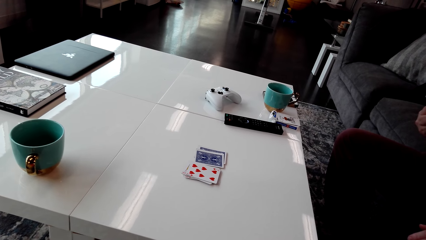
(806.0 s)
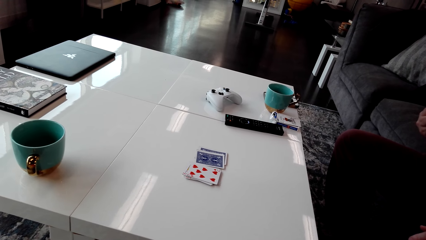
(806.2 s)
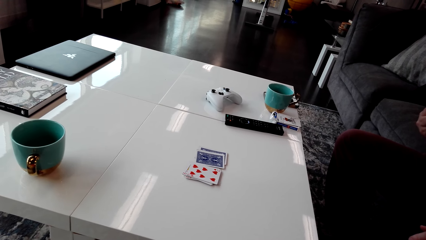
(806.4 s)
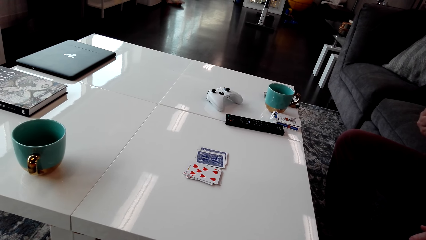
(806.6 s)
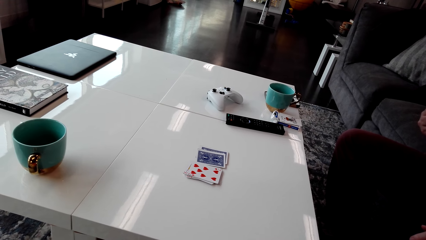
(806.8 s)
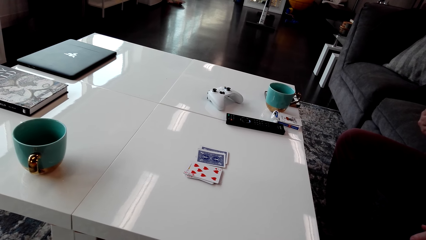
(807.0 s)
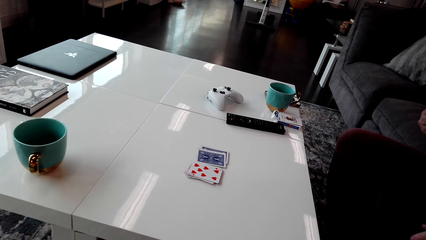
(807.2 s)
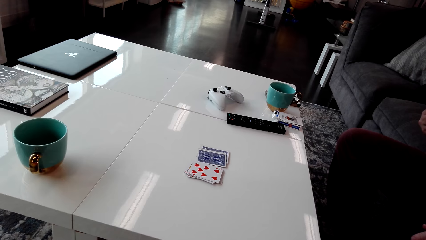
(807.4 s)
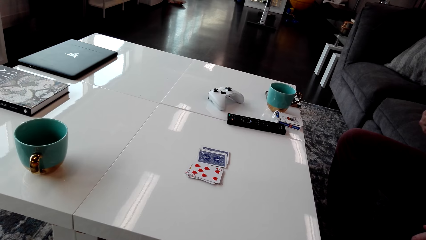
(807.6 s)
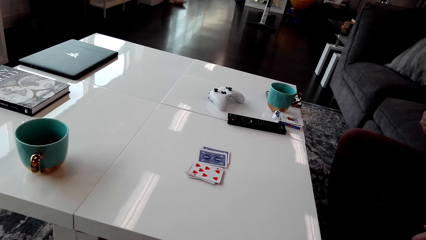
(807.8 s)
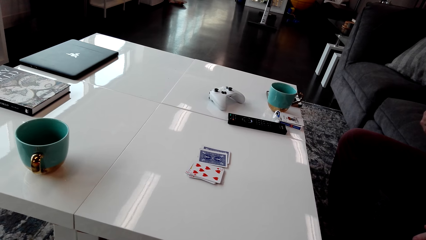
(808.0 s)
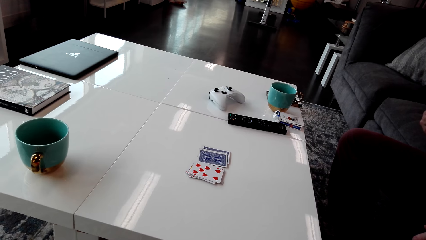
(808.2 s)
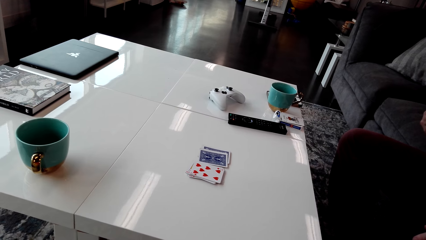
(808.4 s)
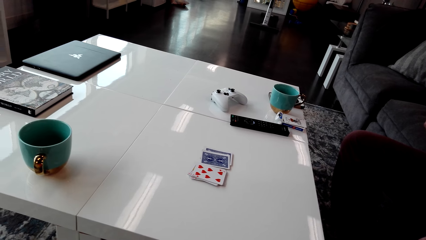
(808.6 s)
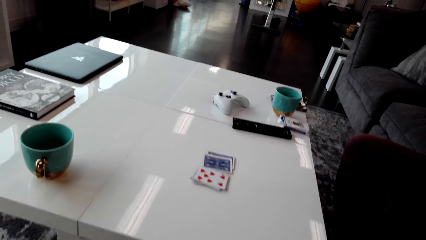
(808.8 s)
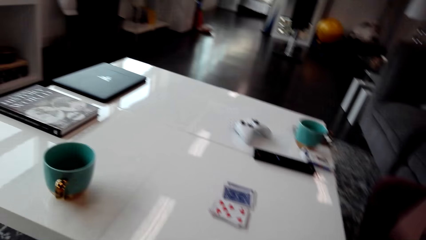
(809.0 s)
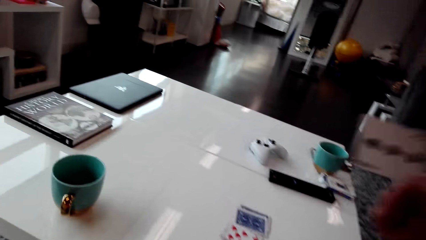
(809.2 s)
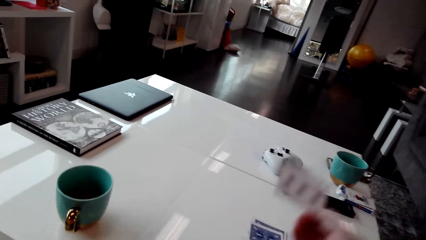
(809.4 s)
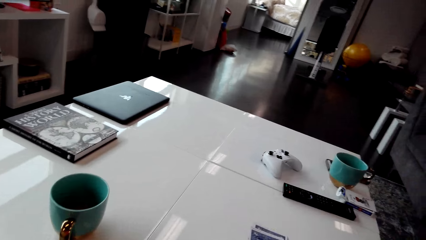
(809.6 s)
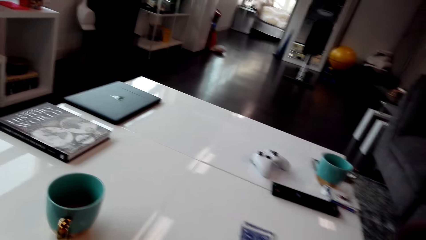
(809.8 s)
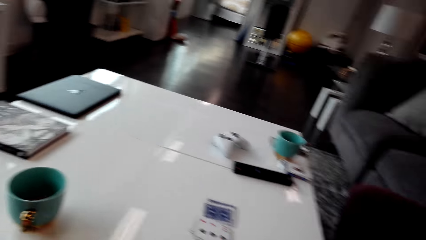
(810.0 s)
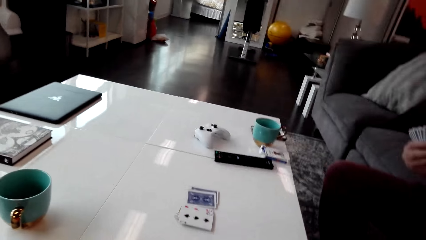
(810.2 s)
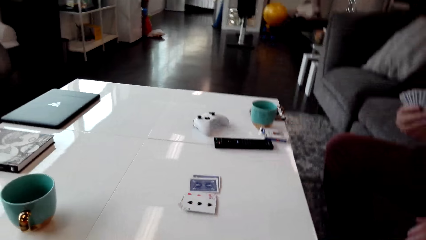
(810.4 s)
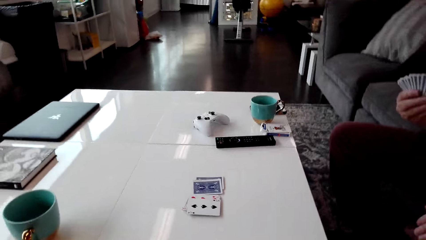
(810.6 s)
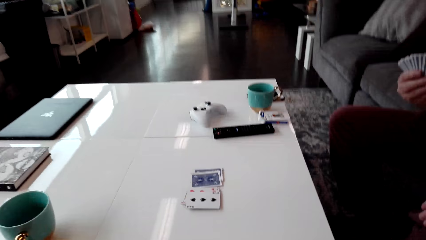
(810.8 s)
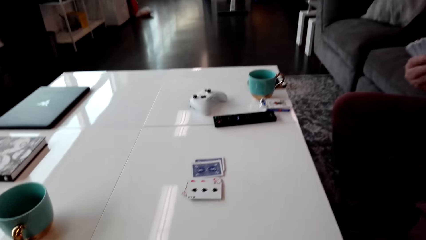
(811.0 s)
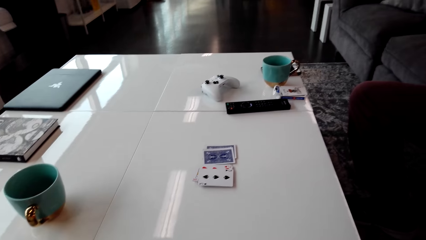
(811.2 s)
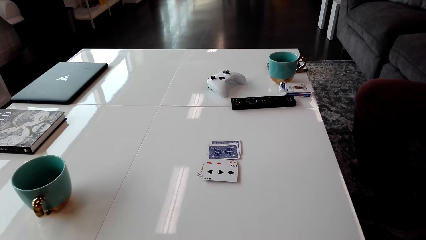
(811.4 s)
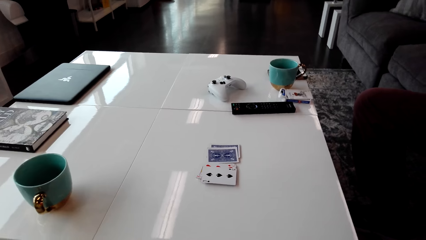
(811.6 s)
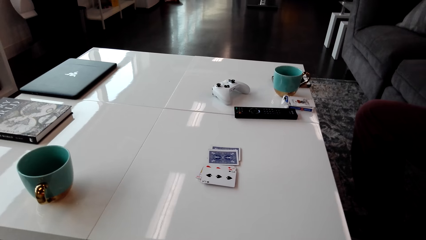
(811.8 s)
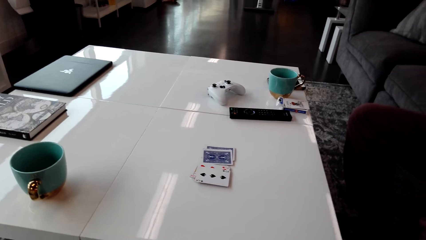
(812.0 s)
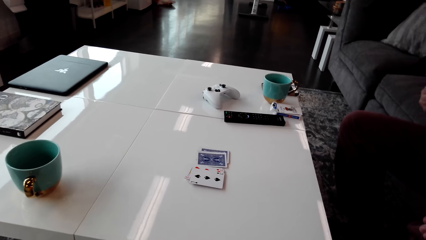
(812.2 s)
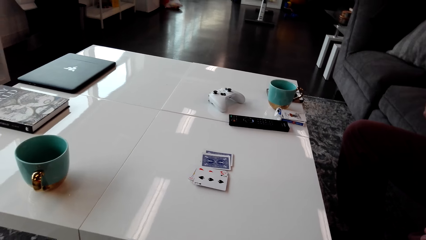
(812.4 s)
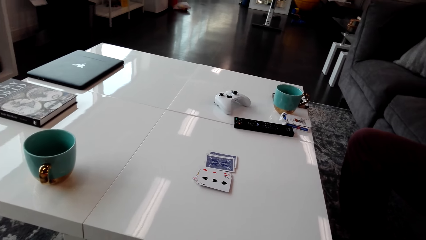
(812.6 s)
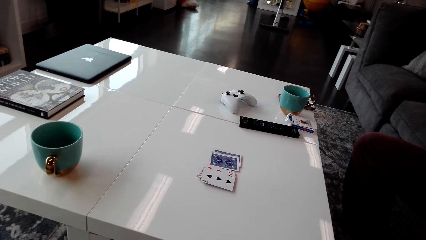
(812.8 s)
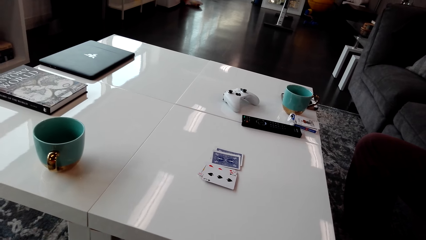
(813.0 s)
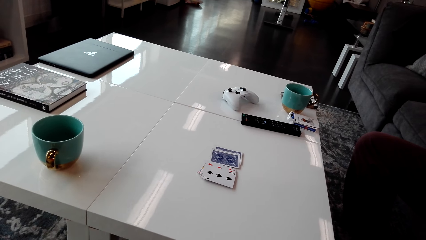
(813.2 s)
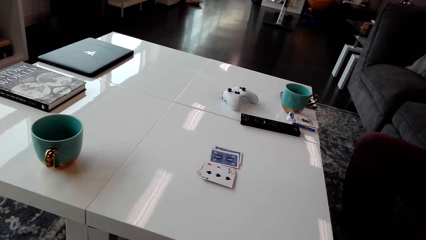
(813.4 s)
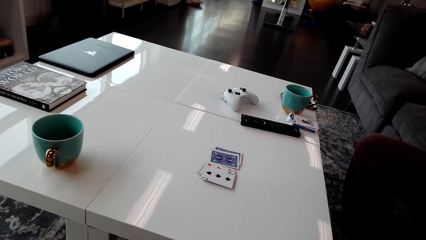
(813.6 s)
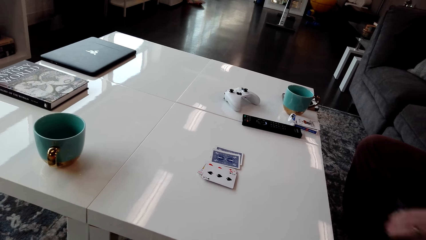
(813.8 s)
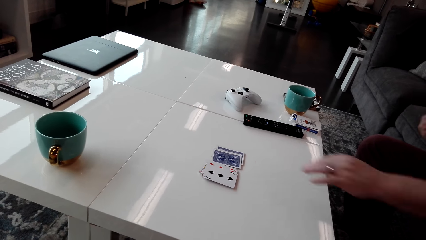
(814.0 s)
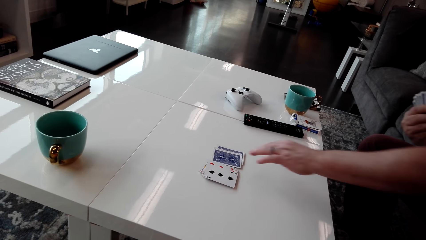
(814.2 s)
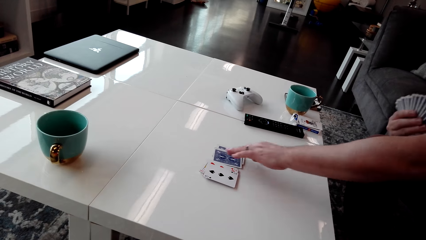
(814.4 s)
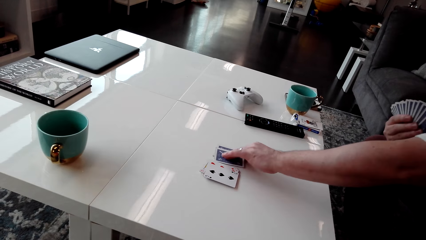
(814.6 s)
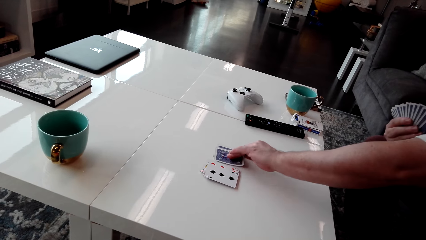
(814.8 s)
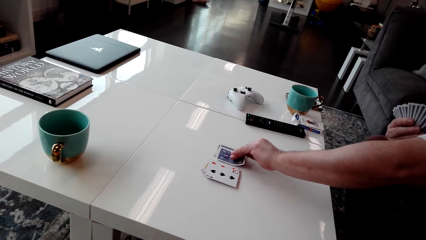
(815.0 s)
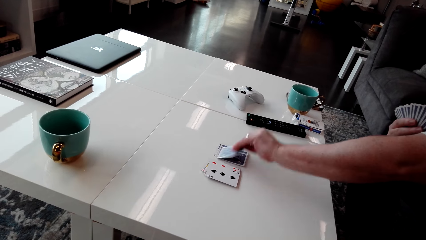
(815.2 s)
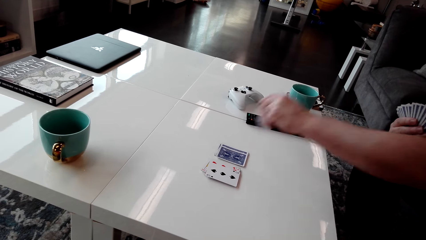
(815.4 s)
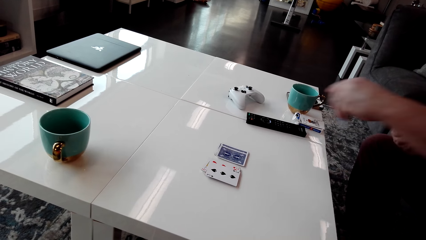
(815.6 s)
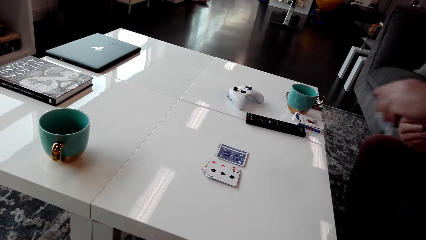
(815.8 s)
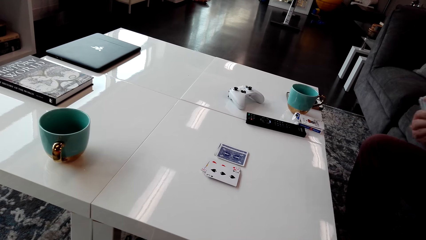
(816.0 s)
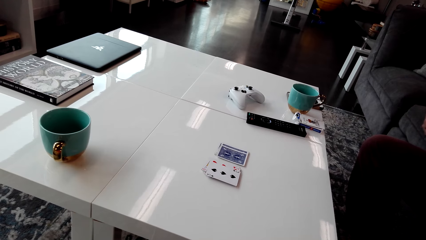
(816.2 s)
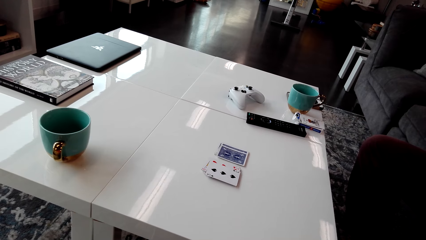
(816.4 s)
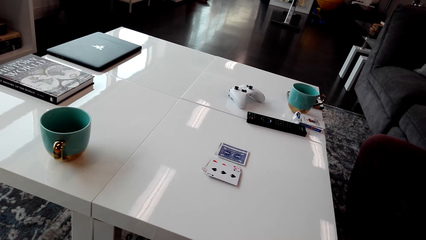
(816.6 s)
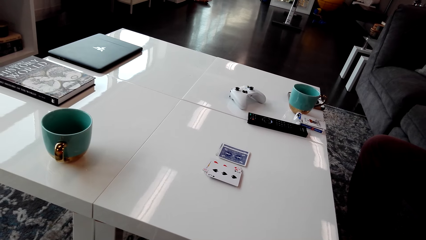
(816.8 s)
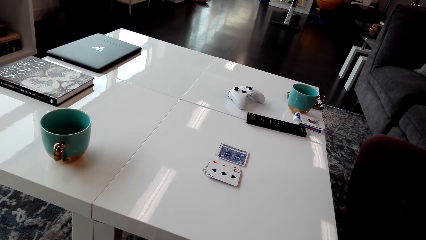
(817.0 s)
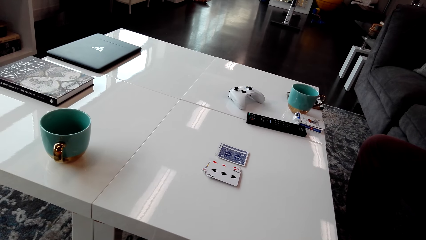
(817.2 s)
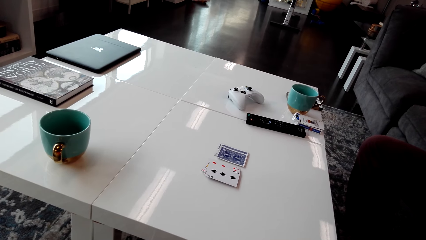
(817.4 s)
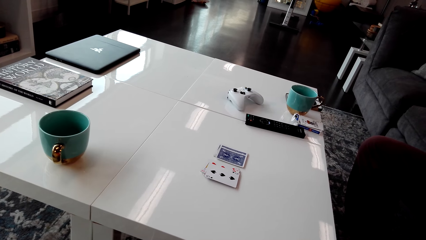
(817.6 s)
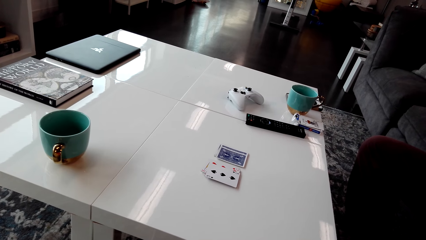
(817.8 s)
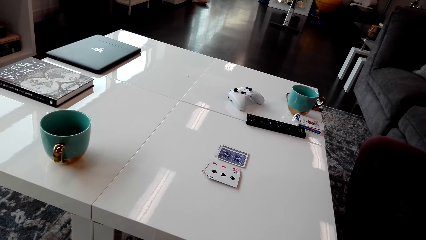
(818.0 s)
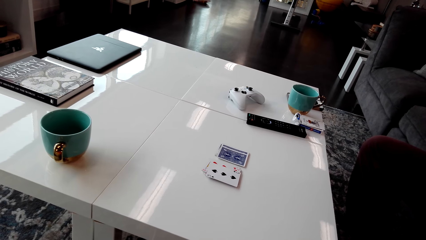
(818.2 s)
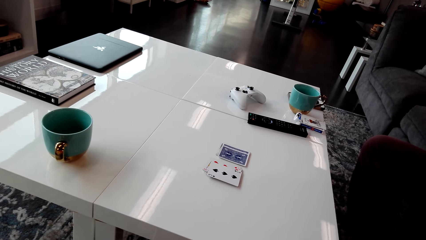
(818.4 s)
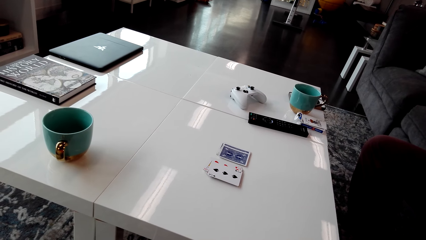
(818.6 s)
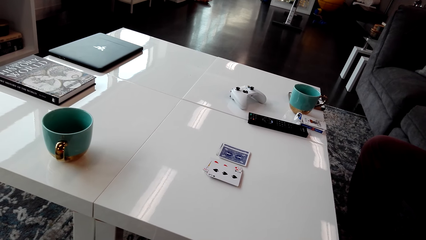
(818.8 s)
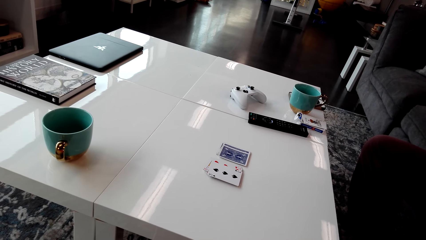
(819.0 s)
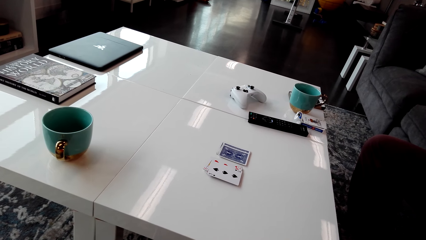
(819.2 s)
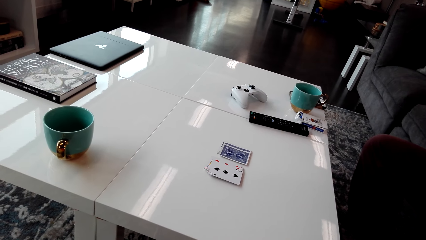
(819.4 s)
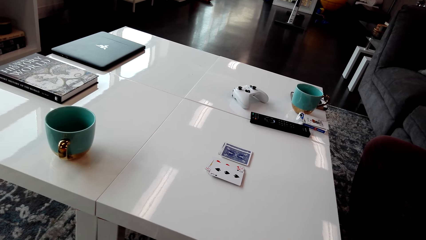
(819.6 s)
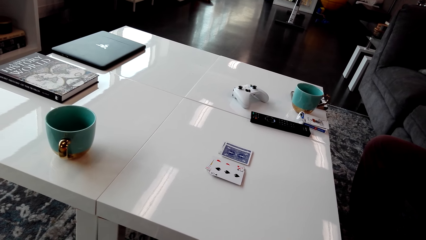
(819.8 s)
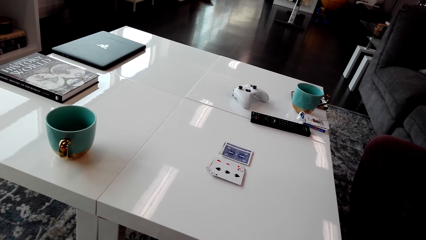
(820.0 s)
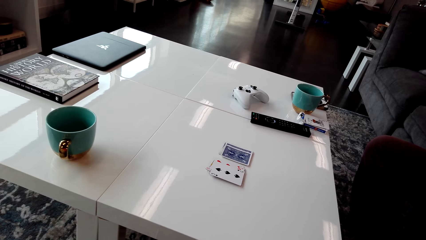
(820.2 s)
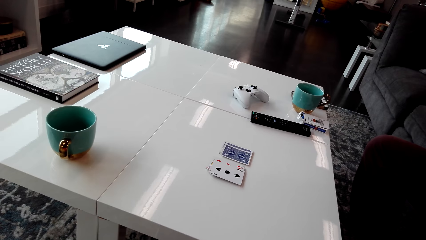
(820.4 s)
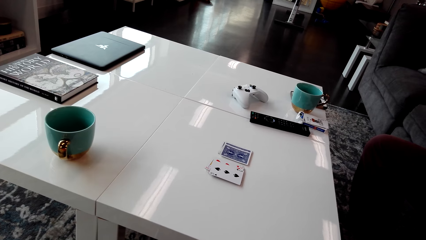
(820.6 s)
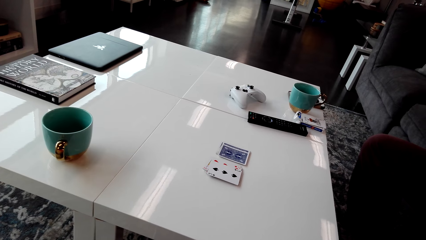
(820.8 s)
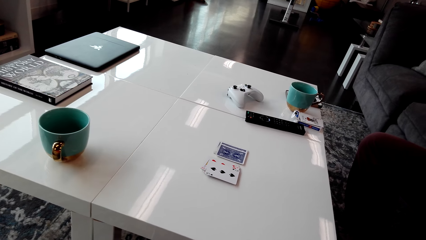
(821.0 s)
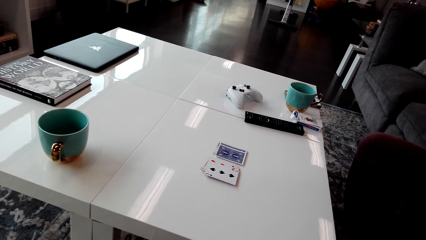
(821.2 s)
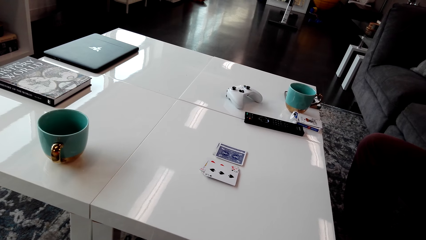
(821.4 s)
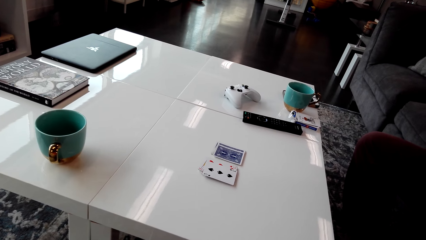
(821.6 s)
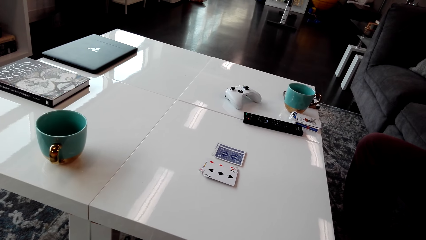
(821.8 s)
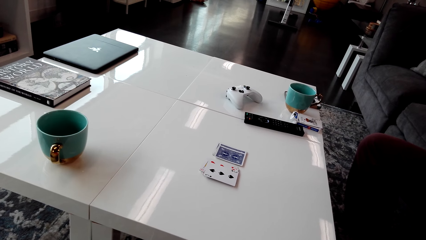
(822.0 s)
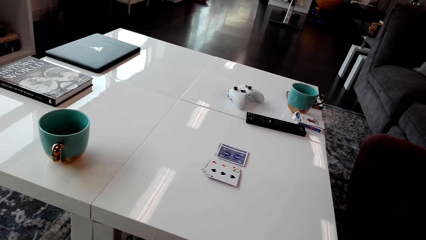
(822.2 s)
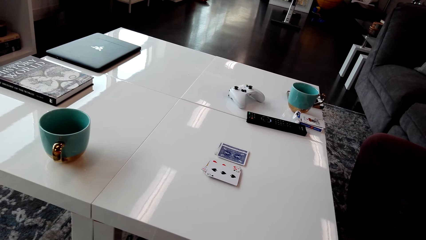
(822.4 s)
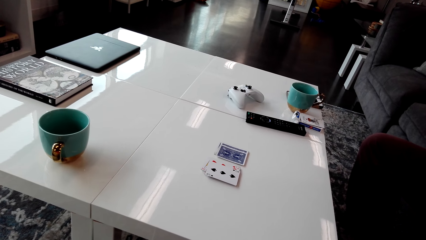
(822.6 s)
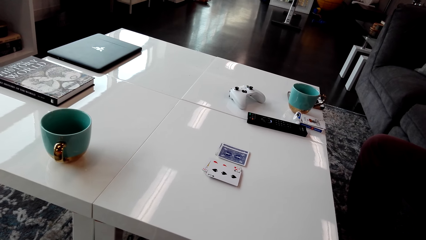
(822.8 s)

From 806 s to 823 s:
The camera wearer puts the playing card on the table. A man holds the playing cards with his hands. The man picks the playing card on the table. The camera wearer looks around.
